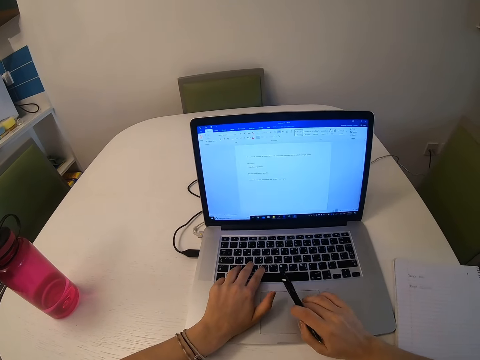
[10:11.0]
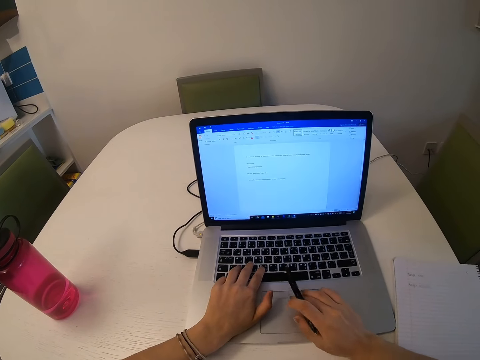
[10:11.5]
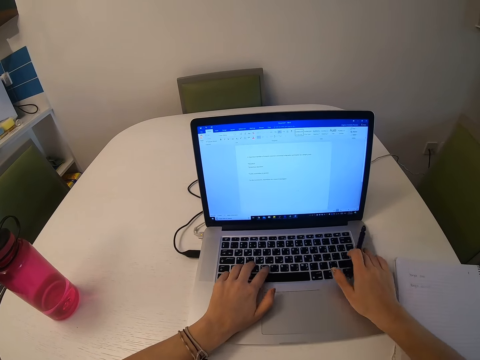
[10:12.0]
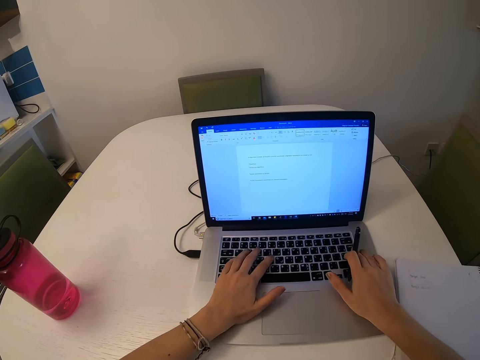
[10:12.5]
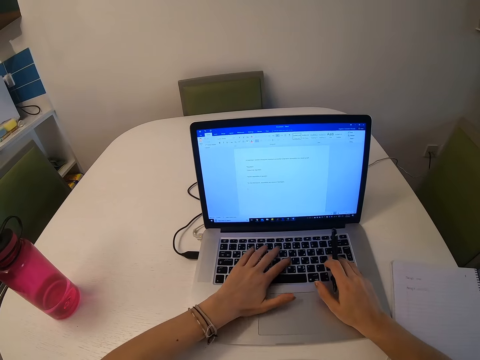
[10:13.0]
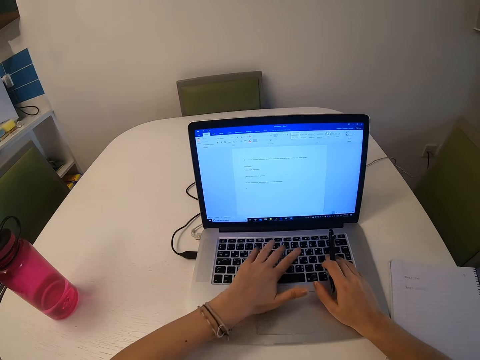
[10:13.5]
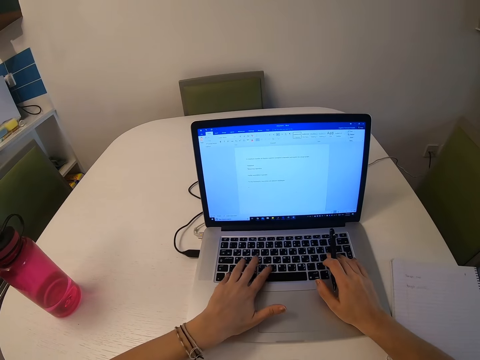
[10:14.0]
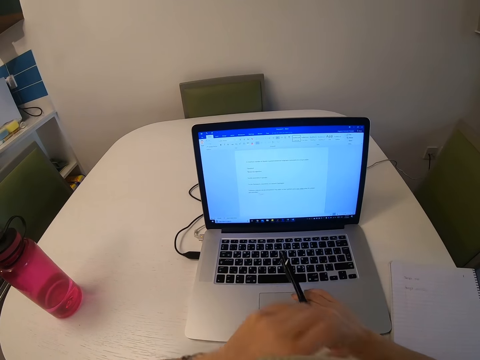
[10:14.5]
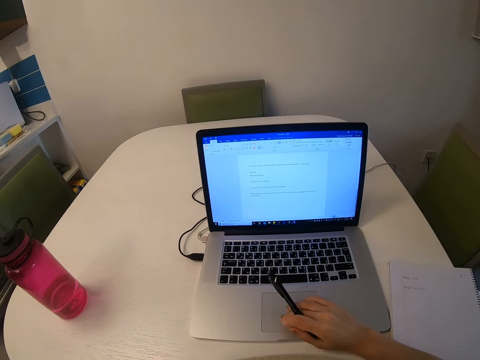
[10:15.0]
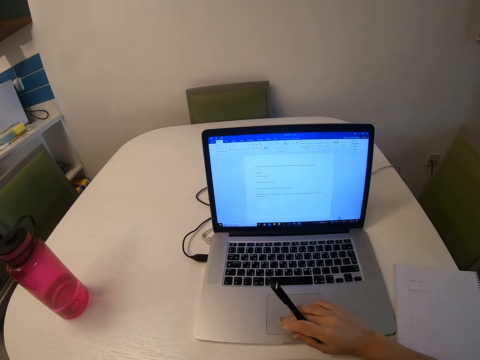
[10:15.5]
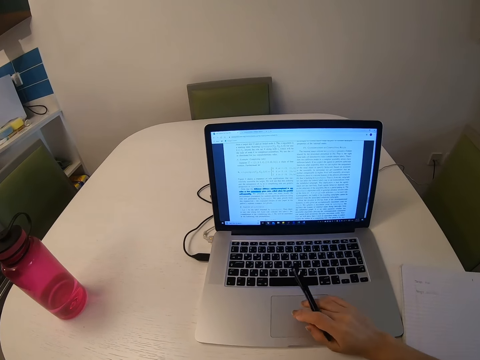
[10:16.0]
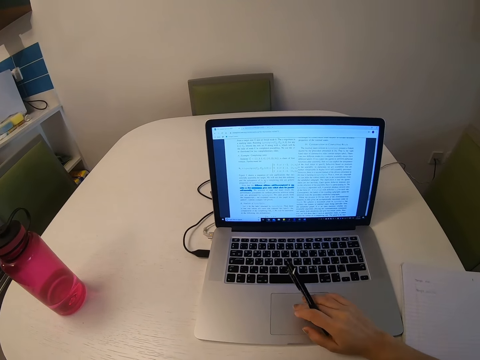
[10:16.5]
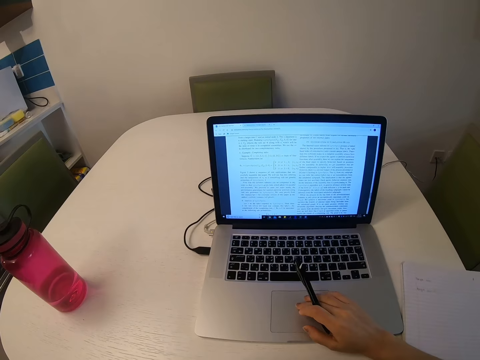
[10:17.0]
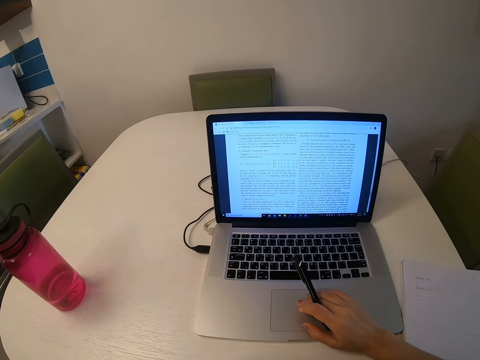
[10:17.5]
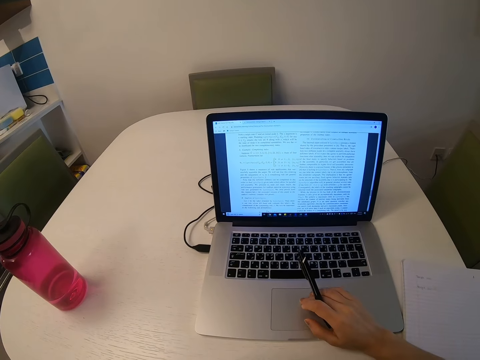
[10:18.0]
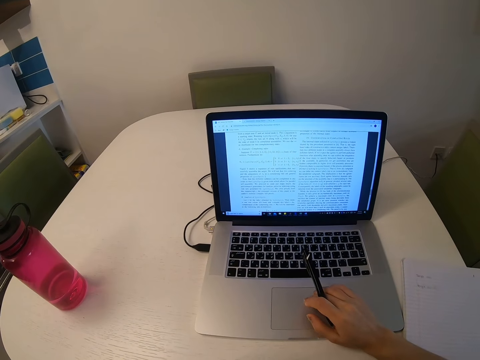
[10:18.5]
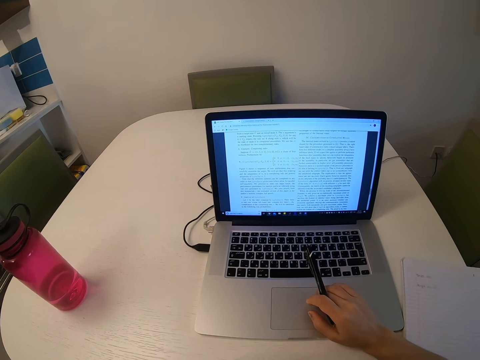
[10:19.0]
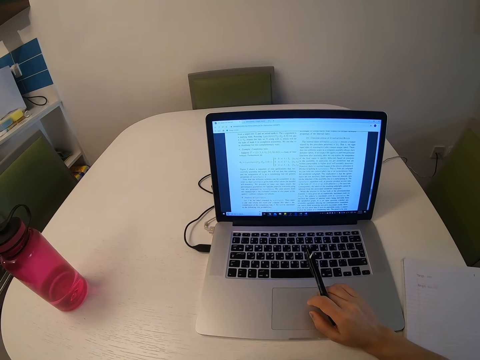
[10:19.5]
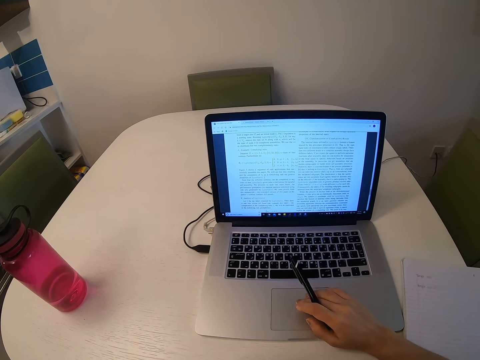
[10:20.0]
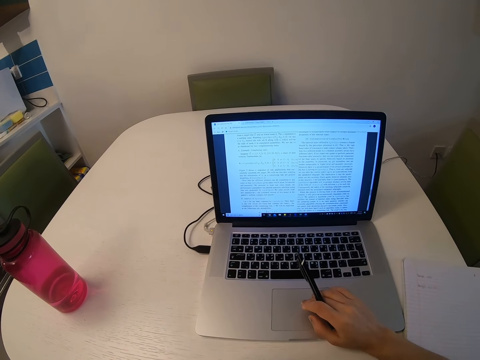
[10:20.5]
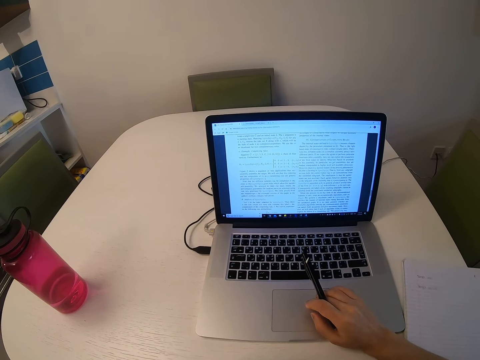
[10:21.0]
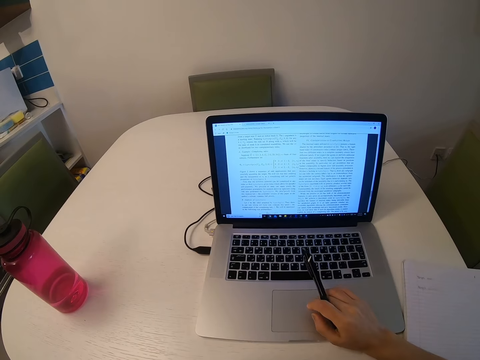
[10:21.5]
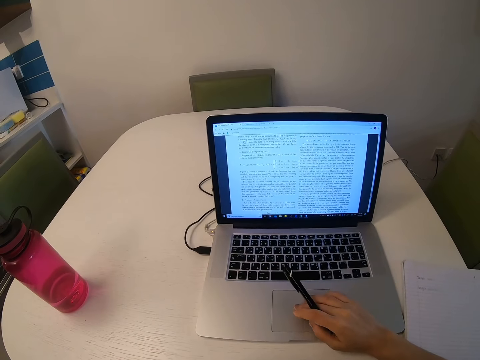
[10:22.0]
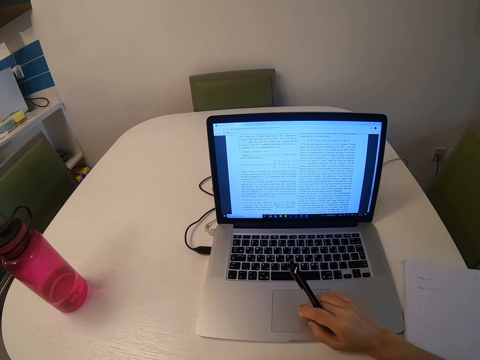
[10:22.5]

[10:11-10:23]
The camera wearer presses the laptop button.

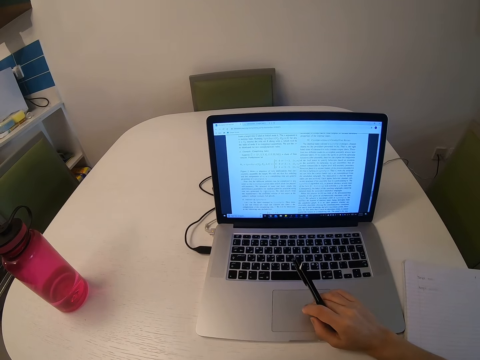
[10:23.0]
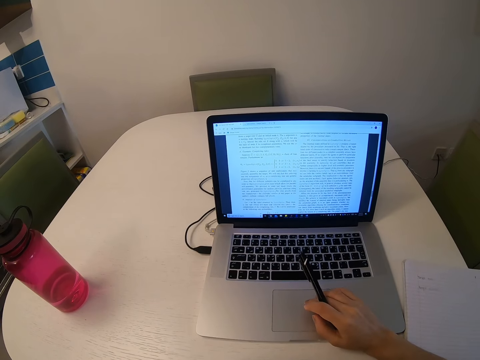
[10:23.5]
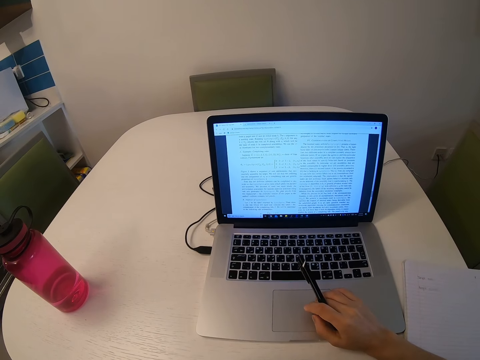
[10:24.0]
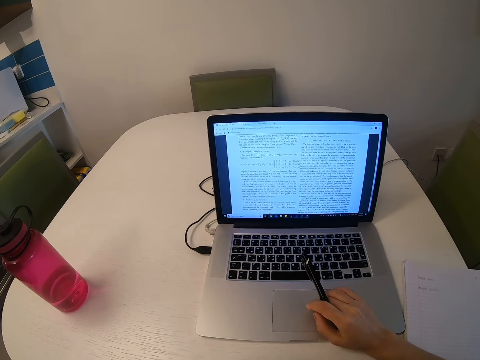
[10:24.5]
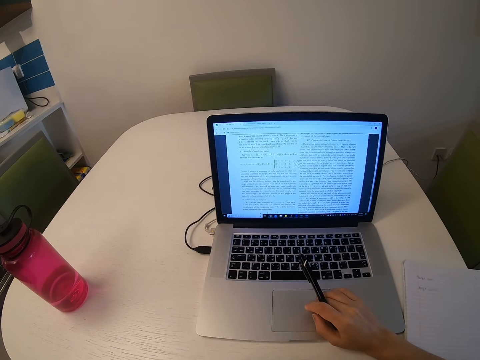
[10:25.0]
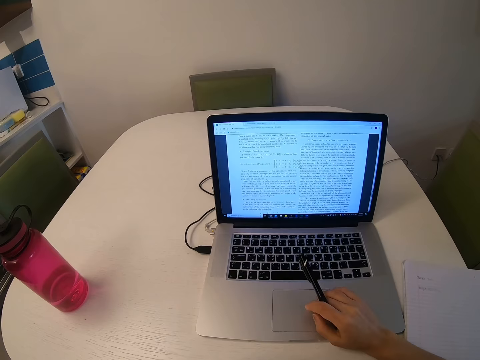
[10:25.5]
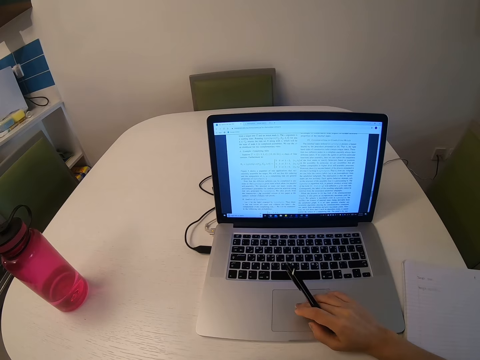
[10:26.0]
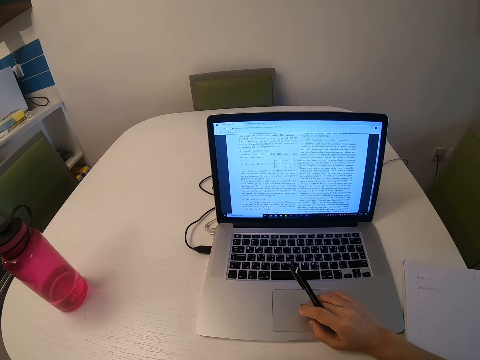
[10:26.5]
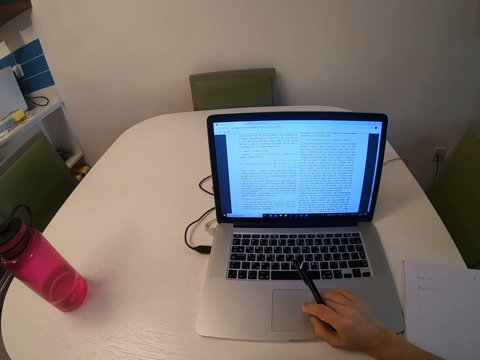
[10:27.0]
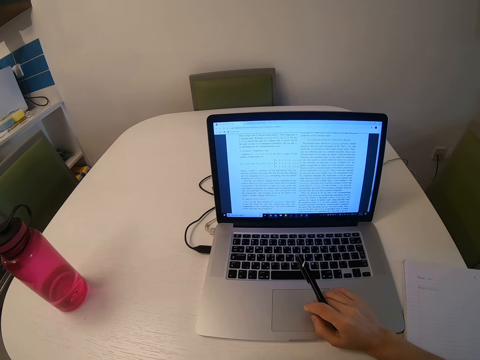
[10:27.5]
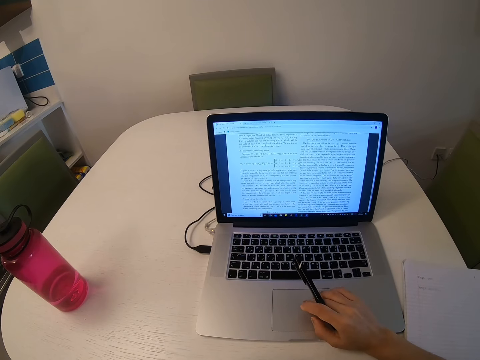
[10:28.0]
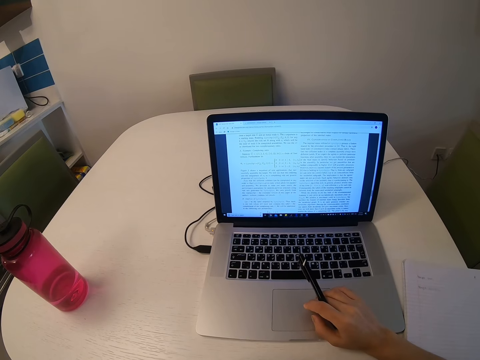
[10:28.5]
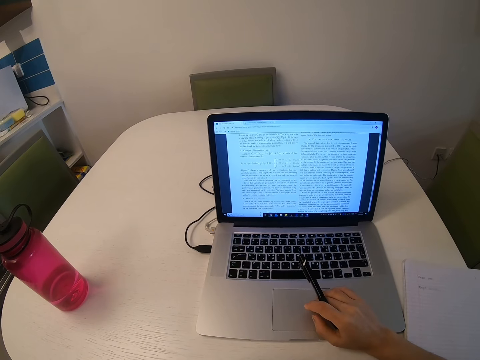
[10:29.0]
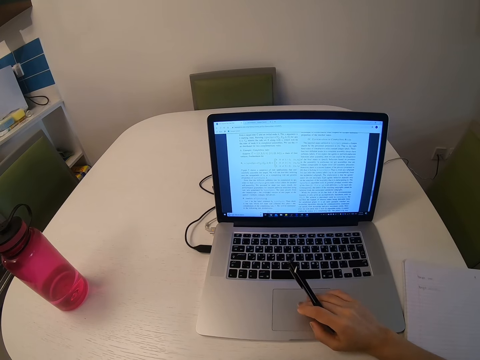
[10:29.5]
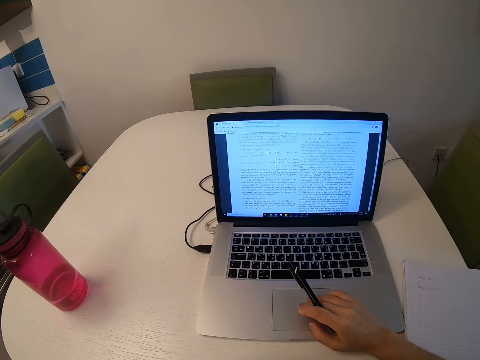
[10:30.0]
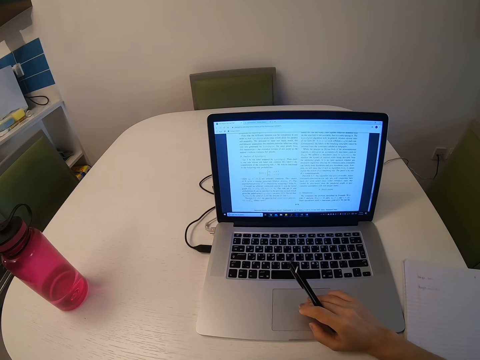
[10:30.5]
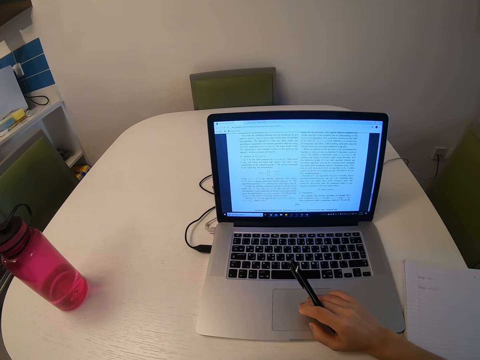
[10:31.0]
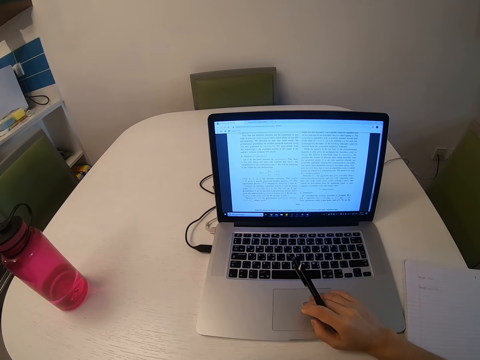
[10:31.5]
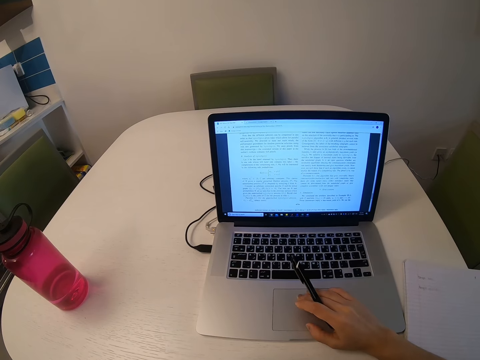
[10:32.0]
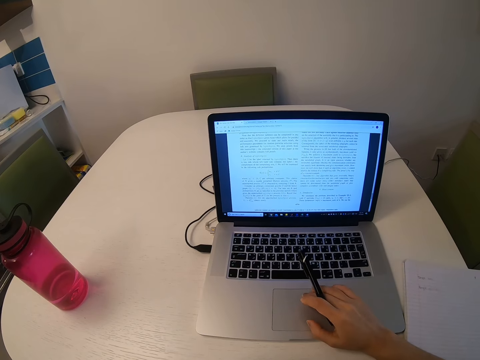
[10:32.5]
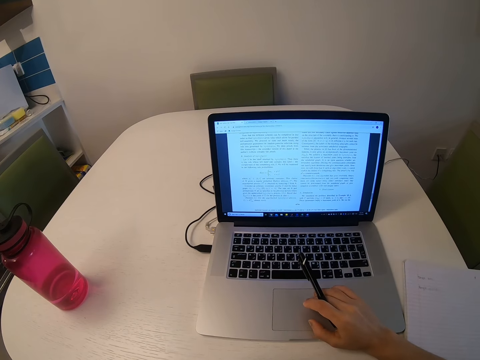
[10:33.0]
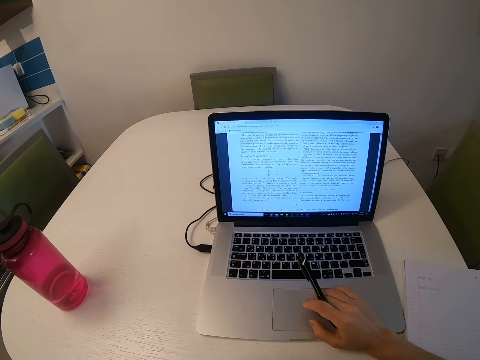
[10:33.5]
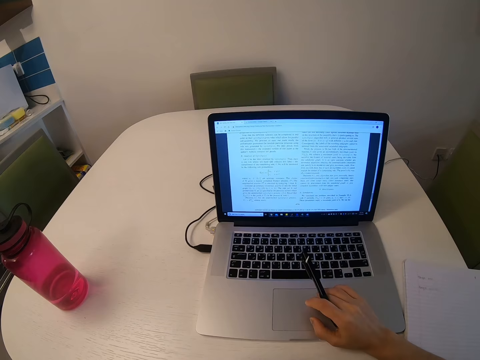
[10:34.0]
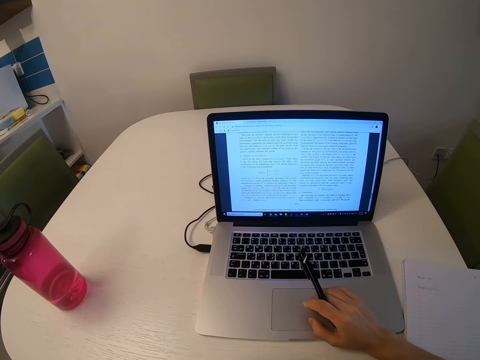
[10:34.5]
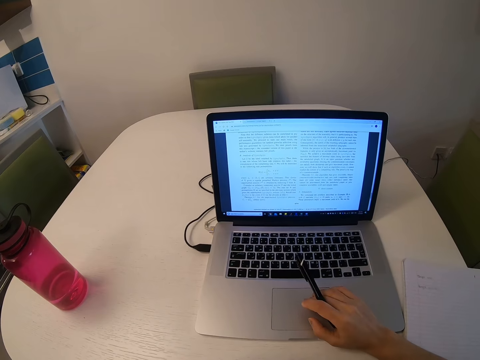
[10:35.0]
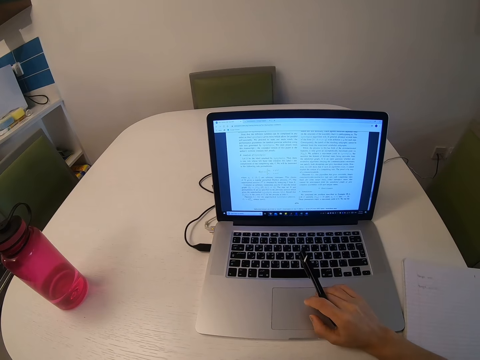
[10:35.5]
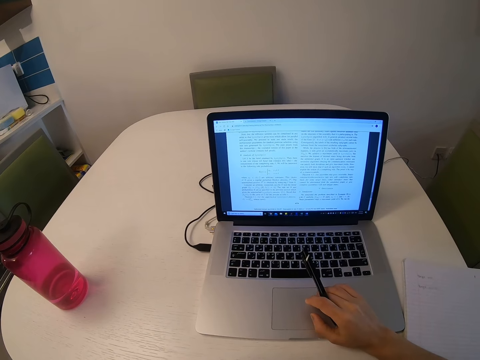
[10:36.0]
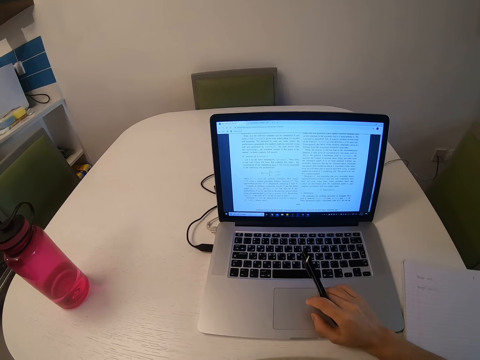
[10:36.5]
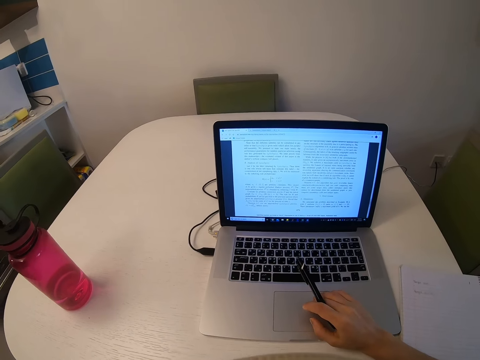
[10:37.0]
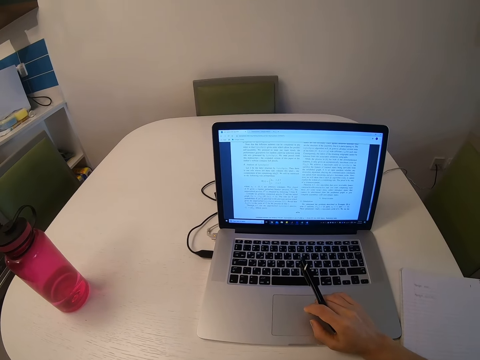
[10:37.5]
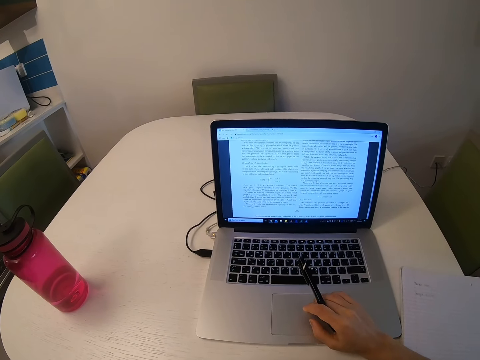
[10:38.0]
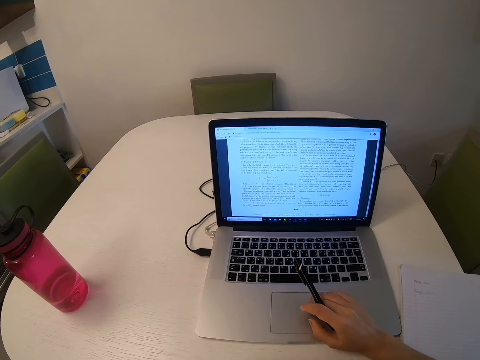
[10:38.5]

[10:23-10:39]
The camera wearer points at the laptop screen. They scroll the laptop and read through the laptop.
